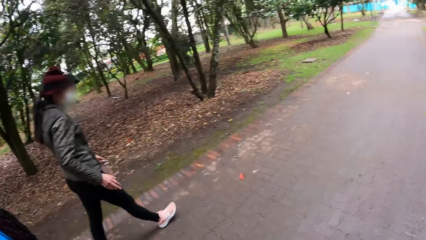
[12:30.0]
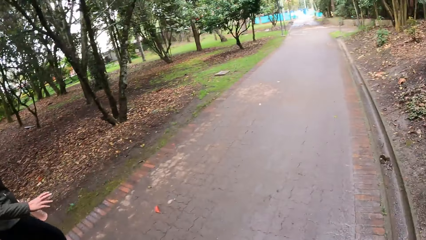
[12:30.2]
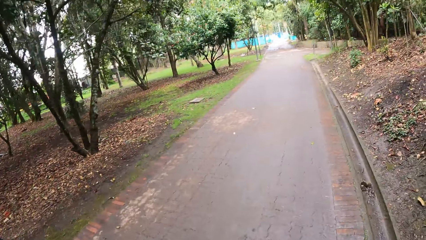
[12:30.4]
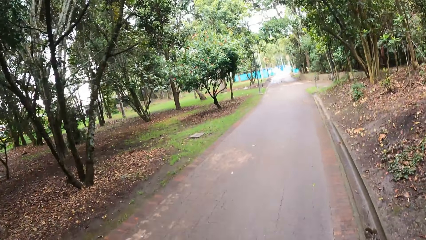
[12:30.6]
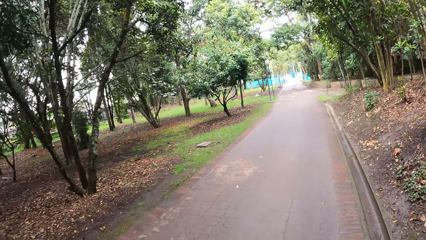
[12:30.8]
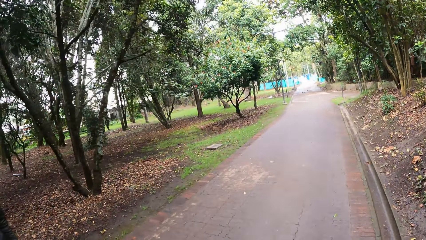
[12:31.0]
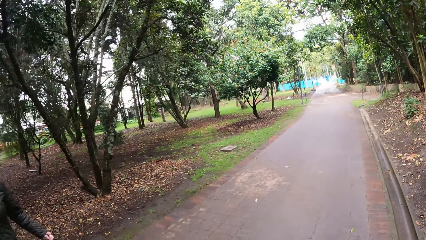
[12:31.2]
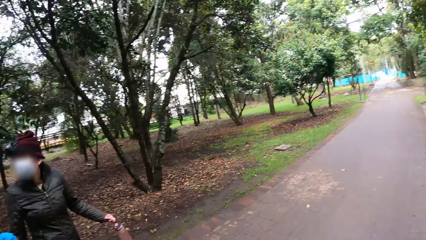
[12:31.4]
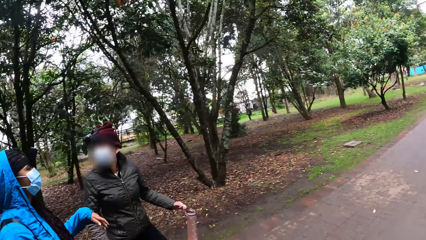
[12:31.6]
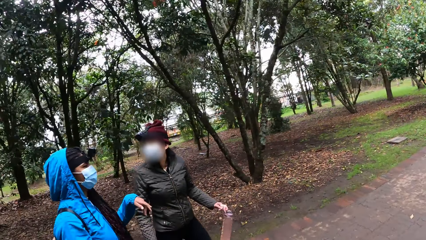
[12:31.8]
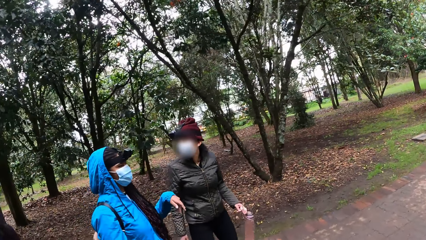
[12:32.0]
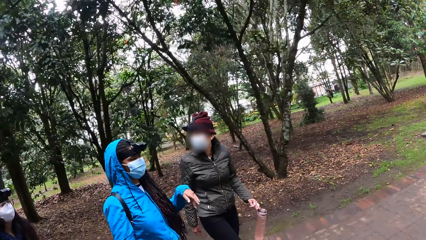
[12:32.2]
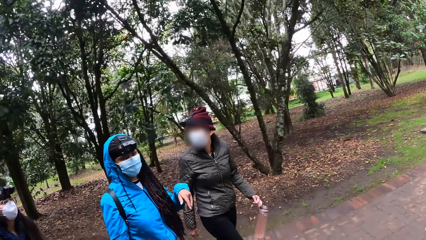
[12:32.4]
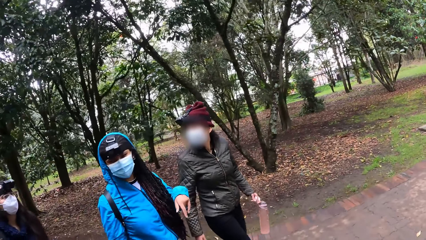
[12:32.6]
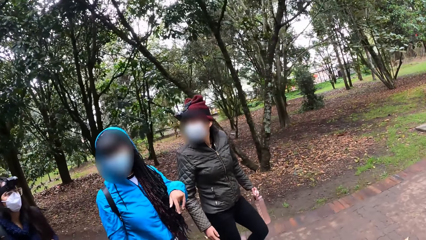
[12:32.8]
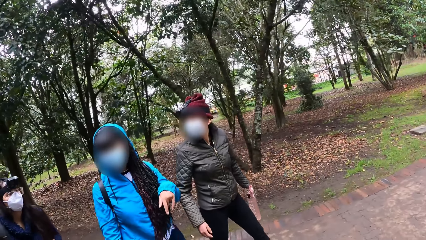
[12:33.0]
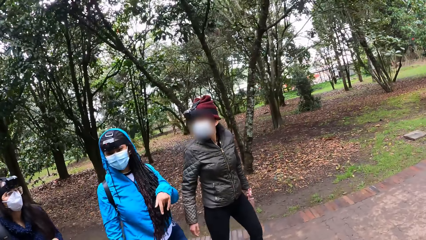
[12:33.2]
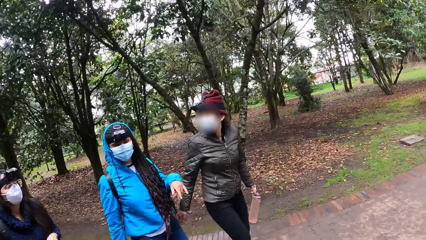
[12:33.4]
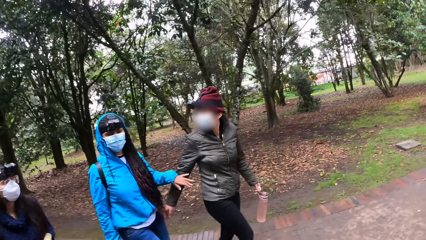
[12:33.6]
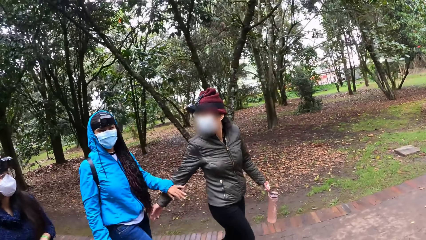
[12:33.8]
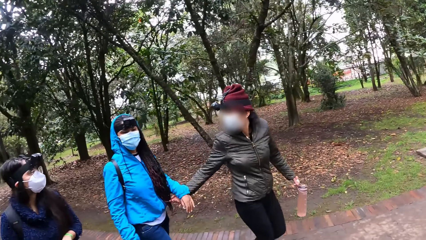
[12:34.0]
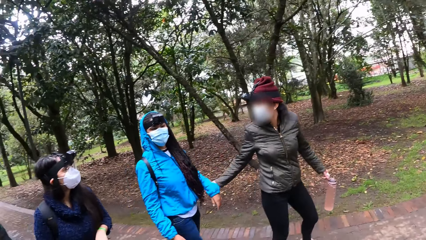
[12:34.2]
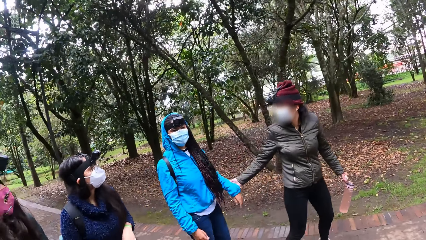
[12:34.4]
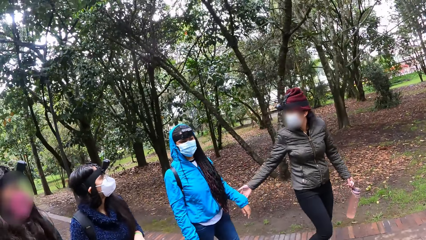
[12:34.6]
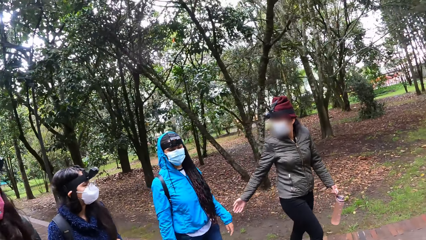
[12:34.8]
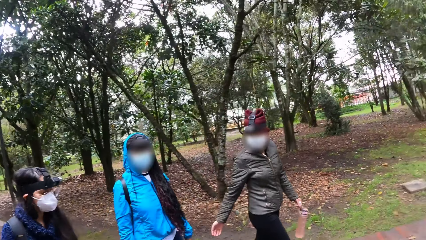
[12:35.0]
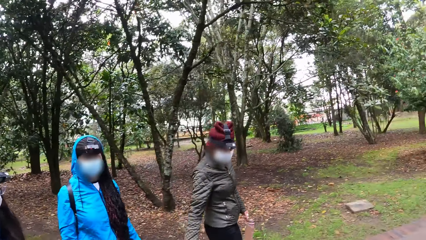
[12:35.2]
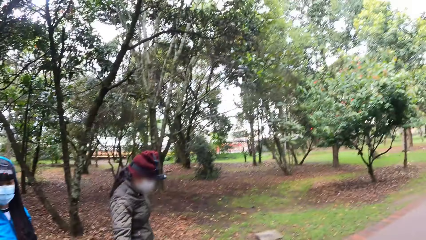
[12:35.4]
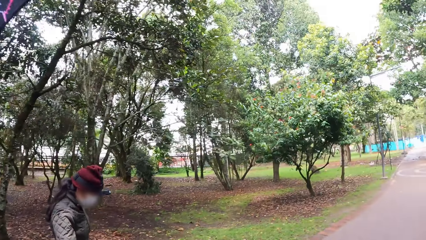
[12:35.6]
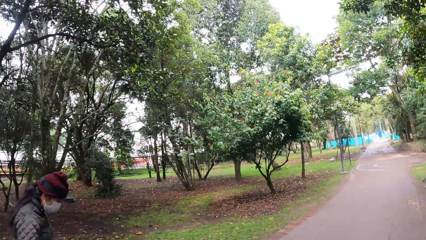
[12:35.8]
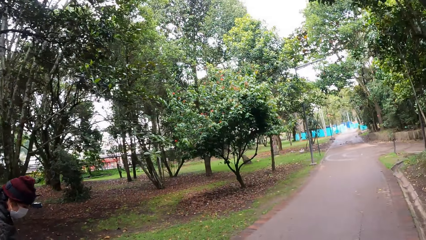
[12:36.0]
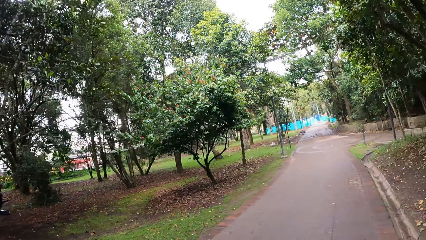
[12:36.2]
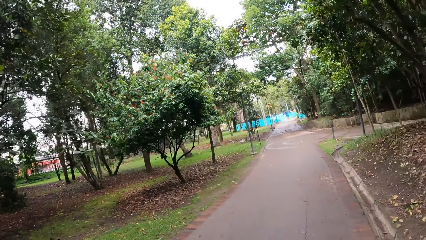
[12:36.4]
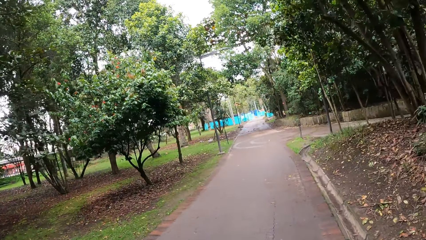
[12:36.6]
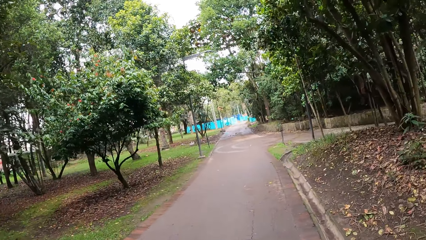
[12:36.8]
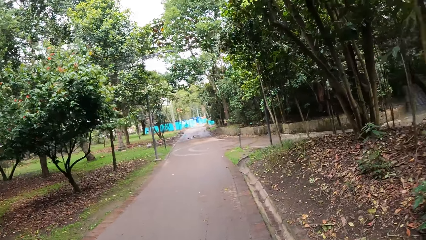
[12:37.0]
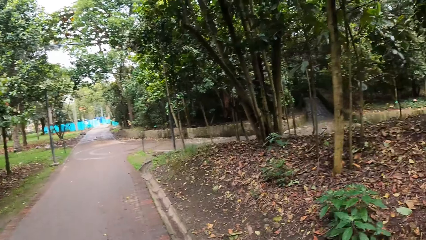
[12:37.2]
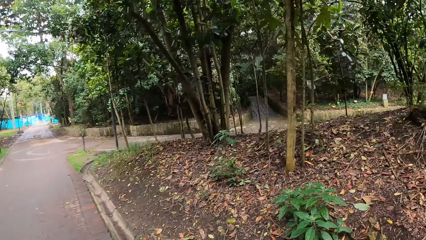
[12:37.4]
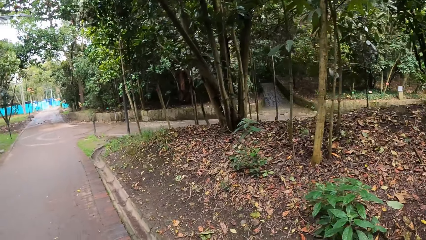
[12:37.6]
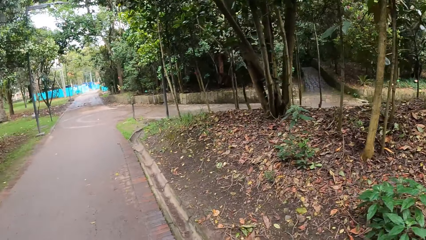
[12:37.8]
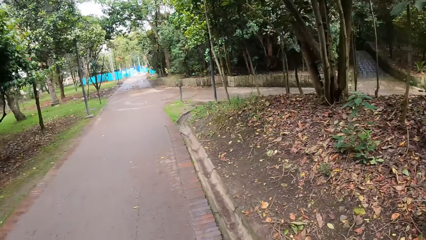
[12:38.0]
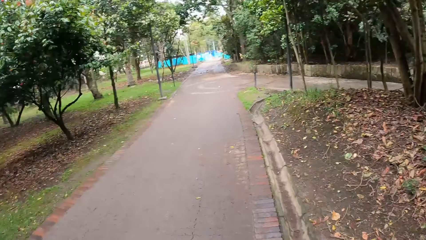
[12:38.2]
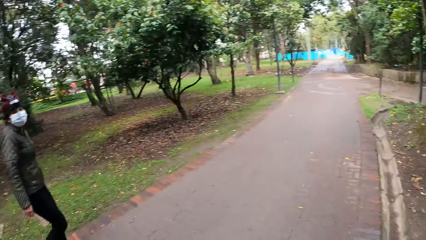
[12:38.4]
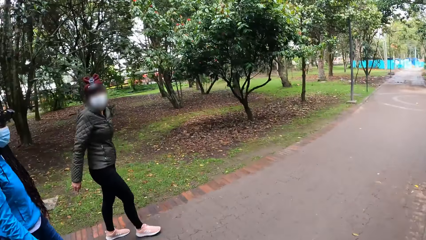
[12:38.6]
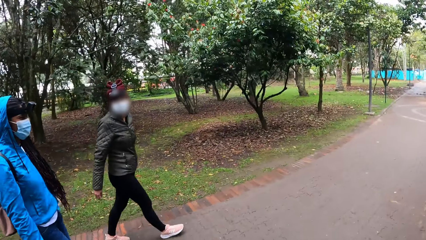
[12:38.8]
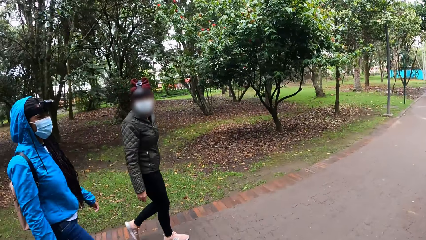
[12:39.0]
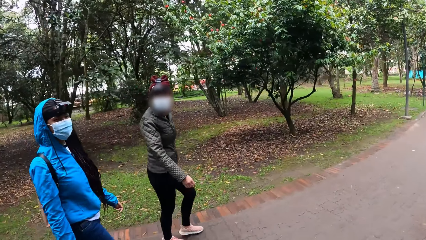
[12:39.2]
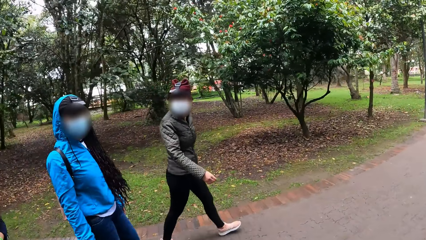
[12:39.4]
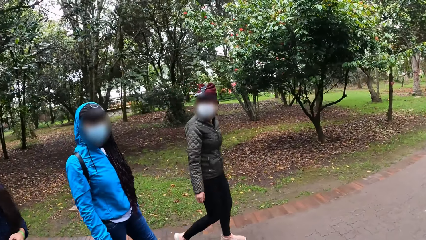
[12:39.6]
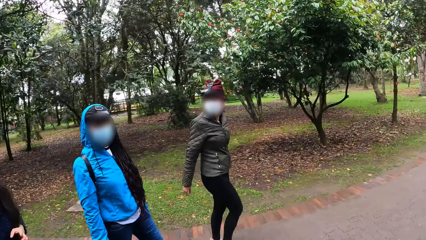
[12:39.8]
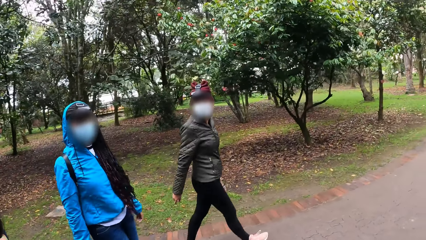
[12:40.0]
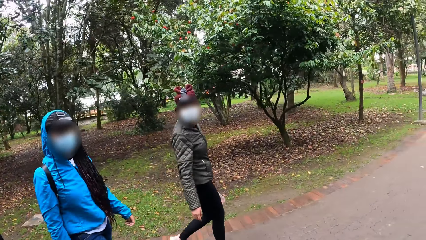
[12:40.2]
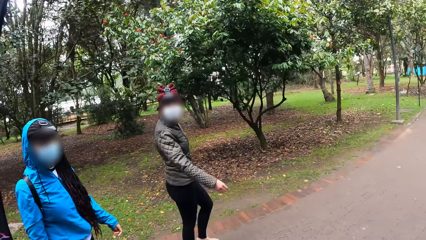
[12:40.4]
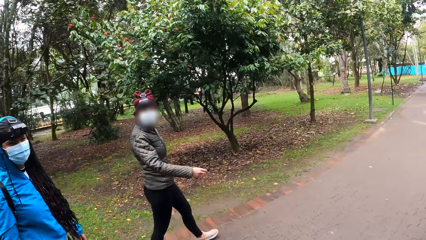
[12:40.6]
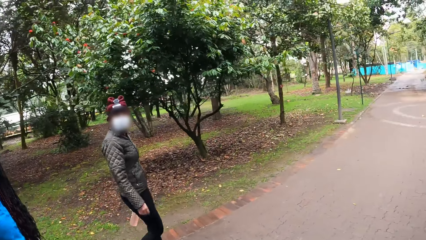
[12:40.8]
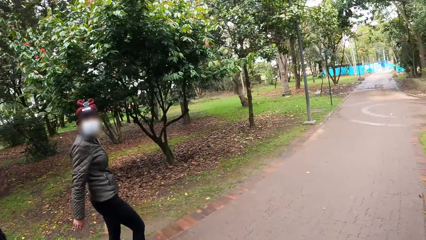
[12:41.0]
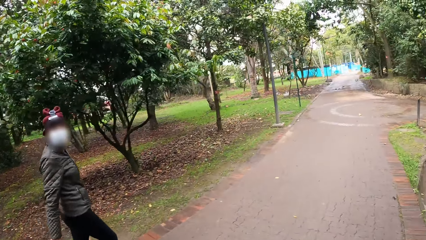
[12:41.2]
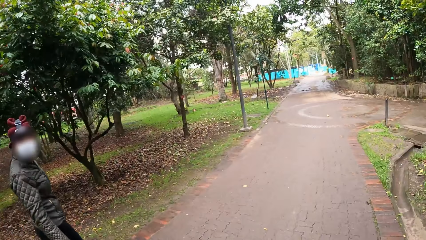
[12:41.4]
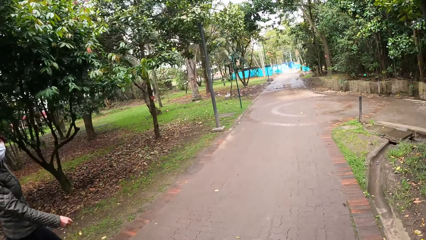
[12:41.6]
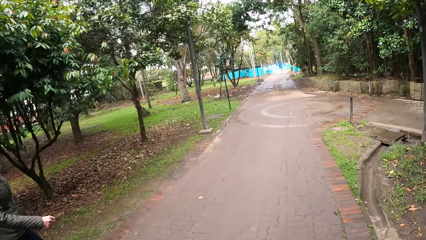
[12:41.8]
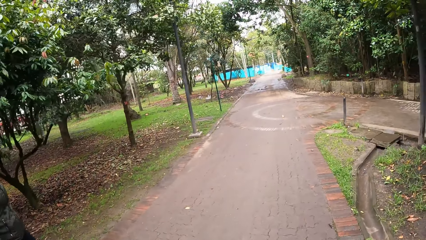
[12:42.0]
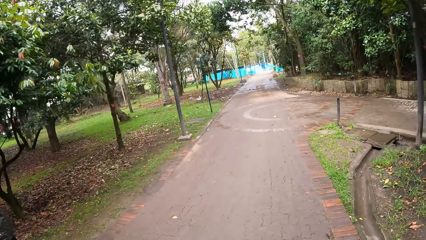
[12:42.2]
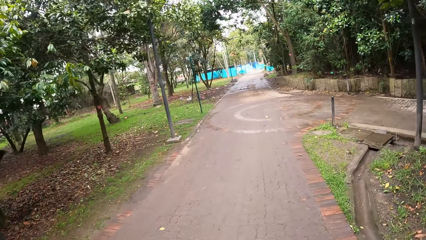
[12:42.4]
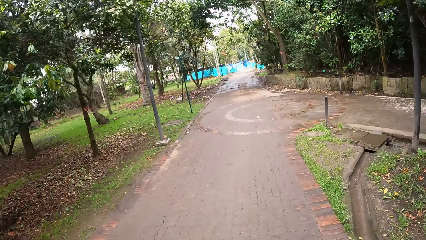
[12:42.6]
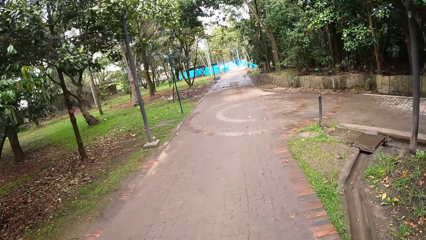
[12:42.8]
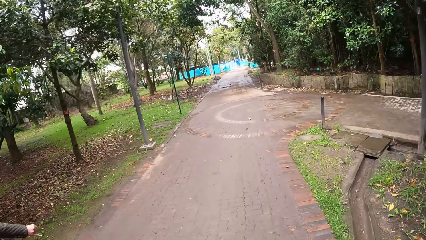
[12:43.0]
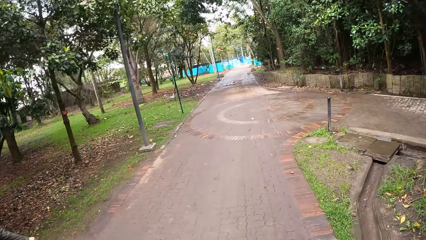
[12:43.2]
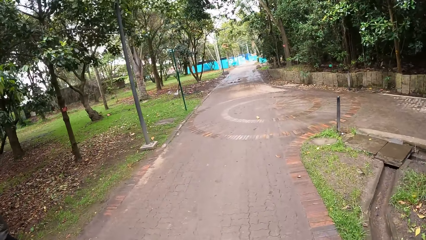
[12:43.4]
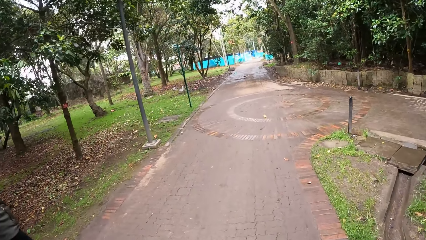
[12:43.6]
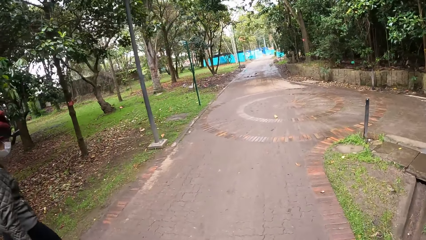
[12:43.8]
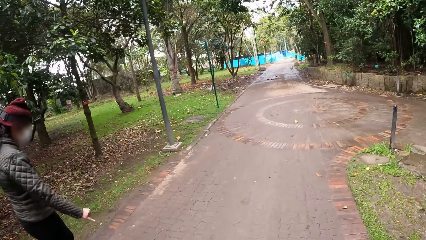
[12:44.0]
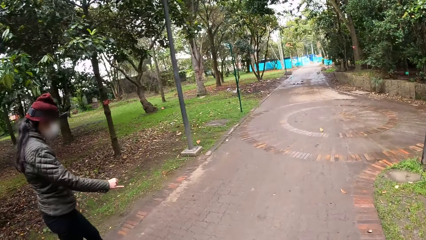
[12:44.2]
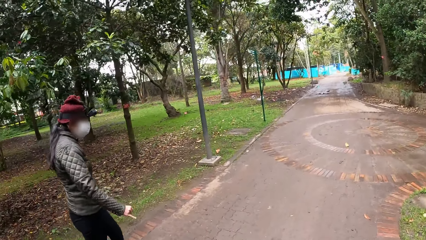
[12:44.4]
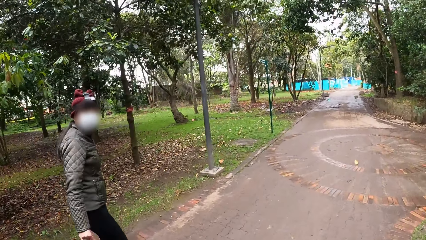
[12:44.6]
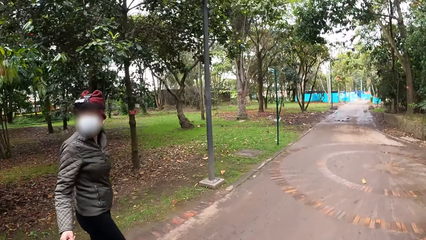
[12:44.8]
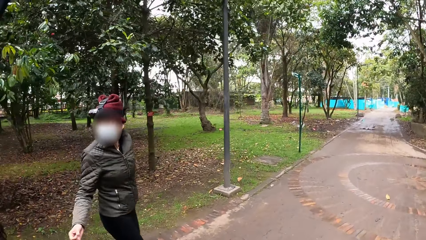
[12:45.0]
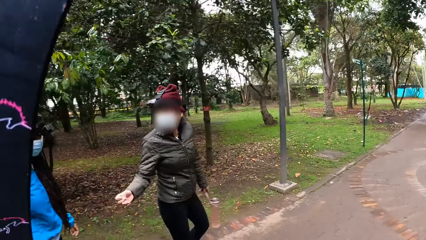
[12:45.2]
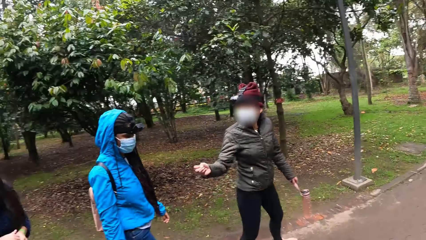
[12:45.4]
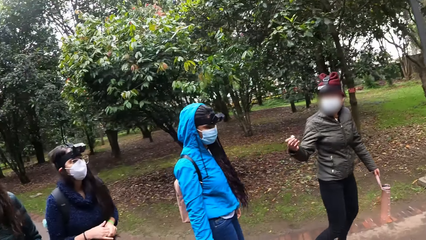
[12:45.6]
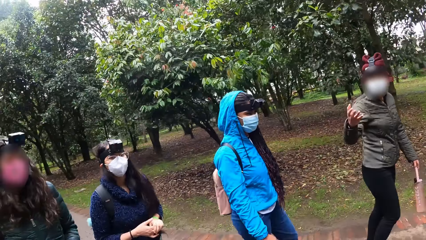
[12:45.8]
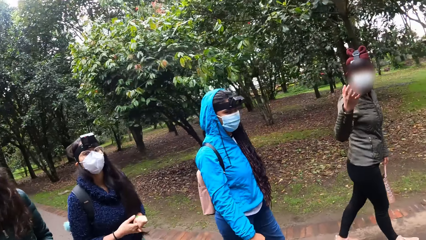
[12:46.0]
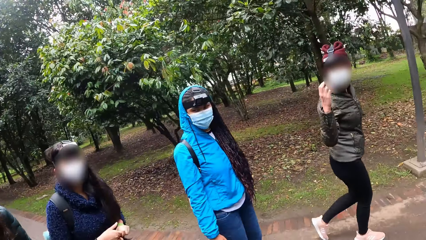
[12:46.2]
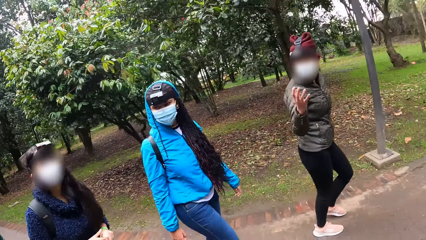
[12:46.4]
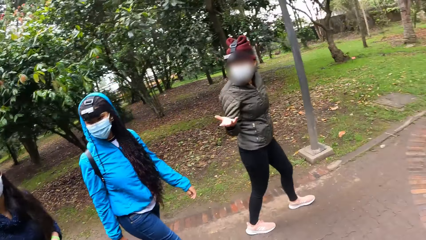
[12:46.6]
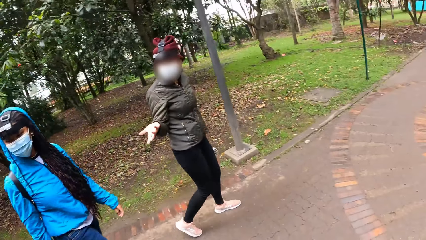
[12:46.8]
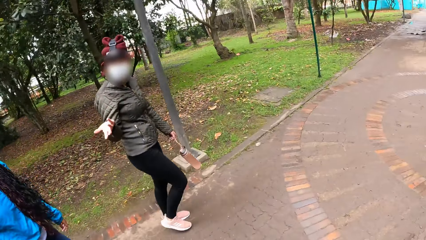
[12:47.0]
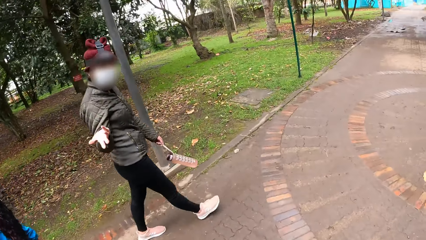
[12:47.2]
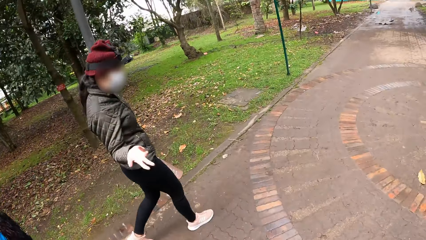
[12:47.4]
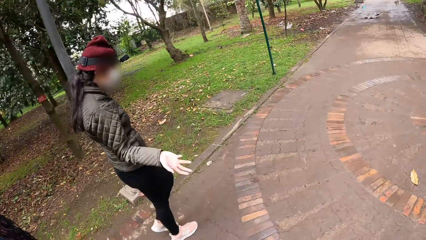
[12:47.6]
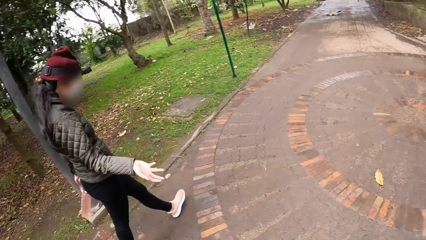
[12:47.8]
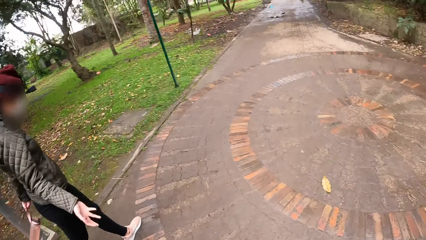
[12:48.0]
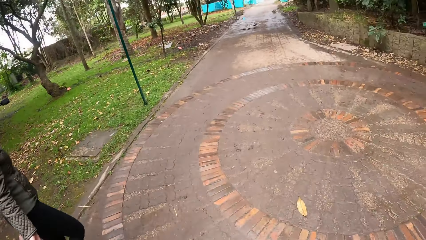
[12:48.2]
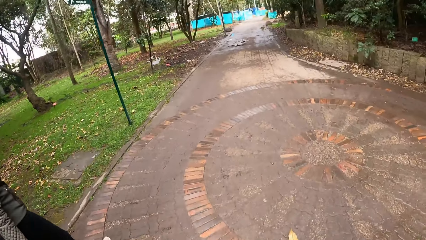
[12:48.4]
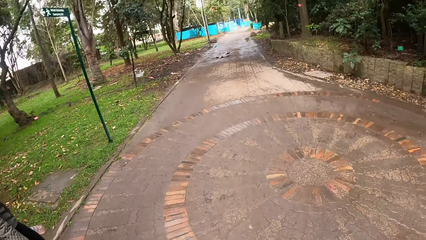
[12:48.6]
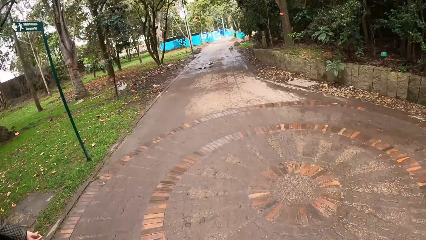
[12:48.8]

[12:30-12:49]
The woman holds the other woman's left hand with her right hand. The camera wearer walks on the road. The first woman interacts with the camera wearer, the other woman and two others.
